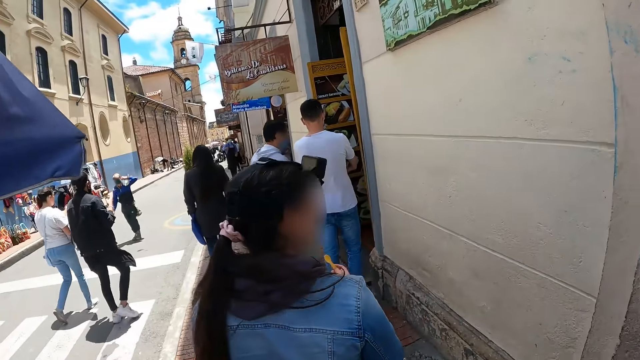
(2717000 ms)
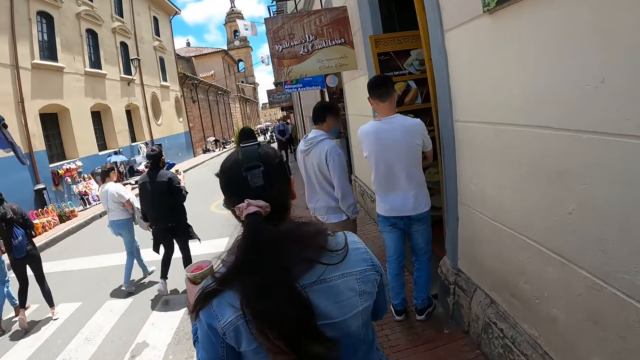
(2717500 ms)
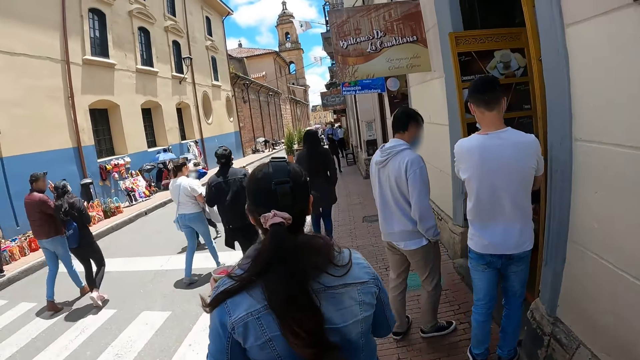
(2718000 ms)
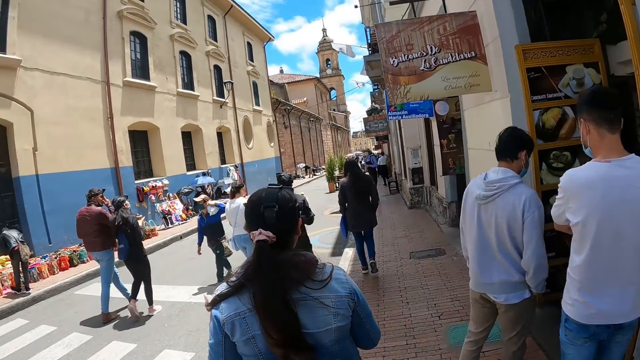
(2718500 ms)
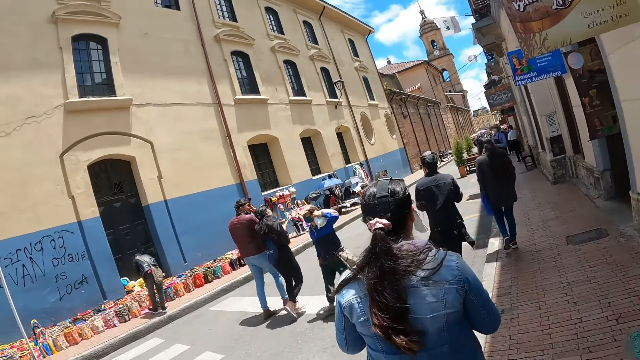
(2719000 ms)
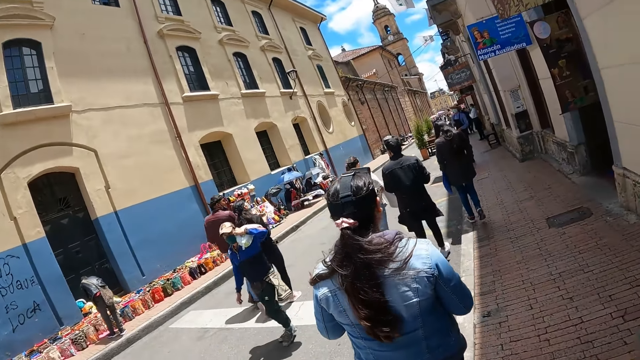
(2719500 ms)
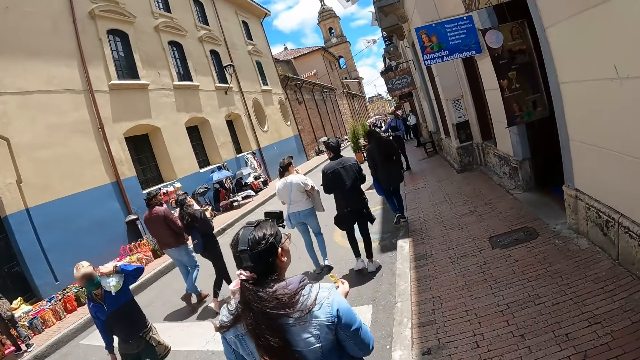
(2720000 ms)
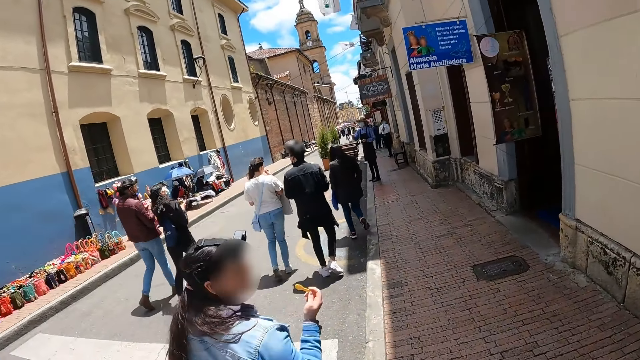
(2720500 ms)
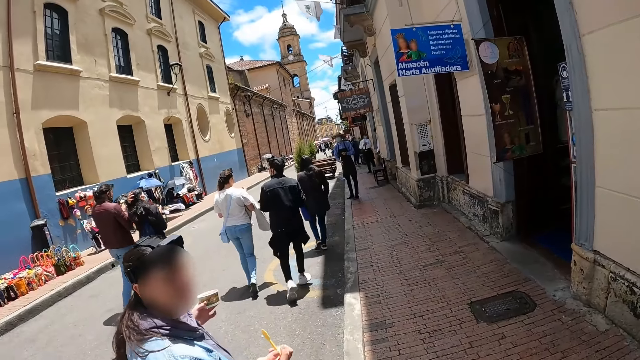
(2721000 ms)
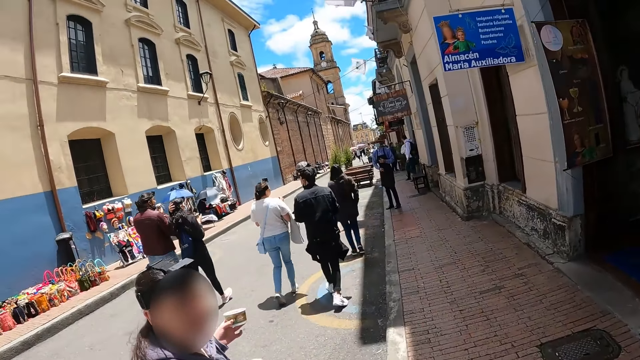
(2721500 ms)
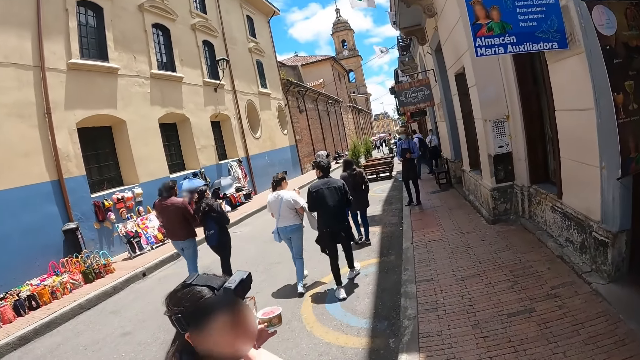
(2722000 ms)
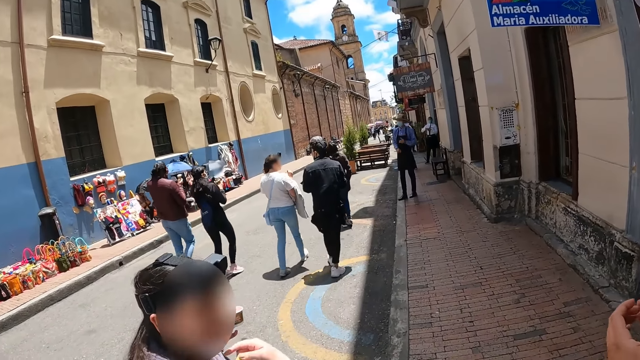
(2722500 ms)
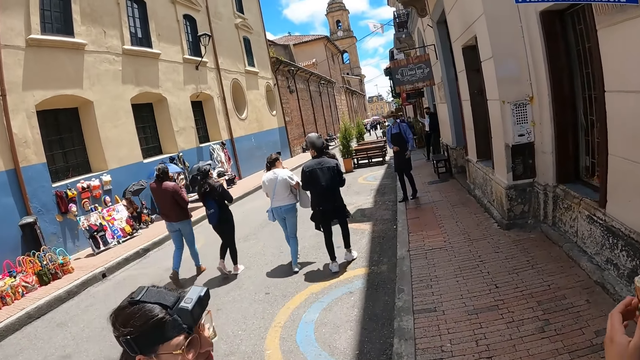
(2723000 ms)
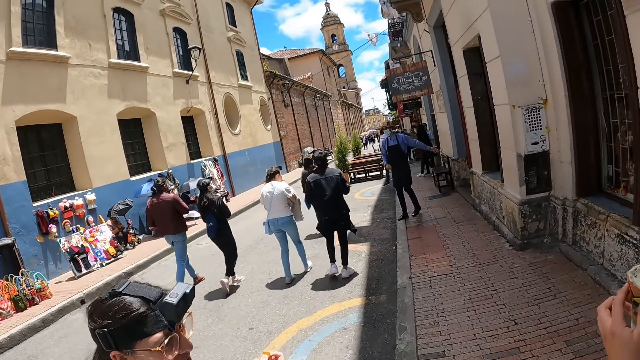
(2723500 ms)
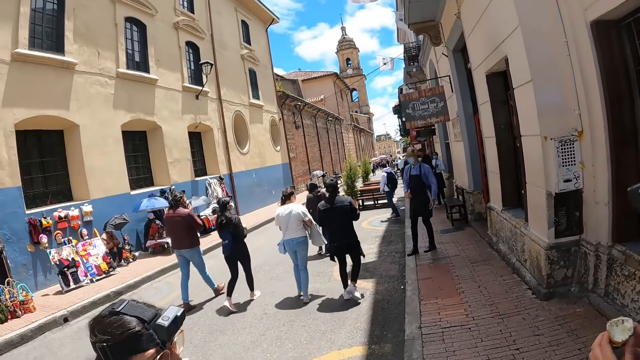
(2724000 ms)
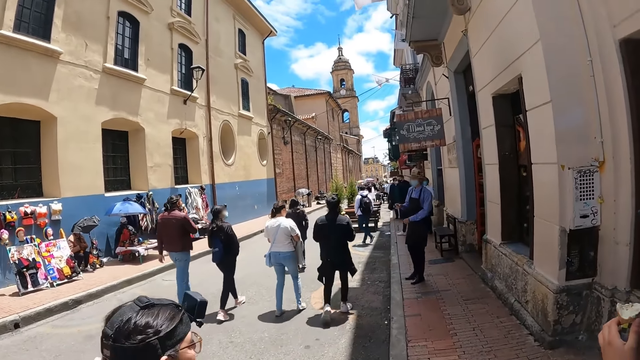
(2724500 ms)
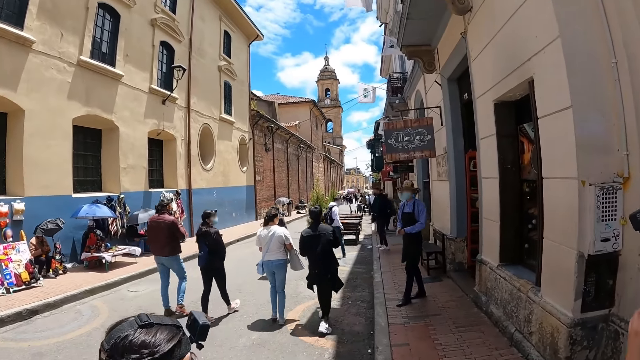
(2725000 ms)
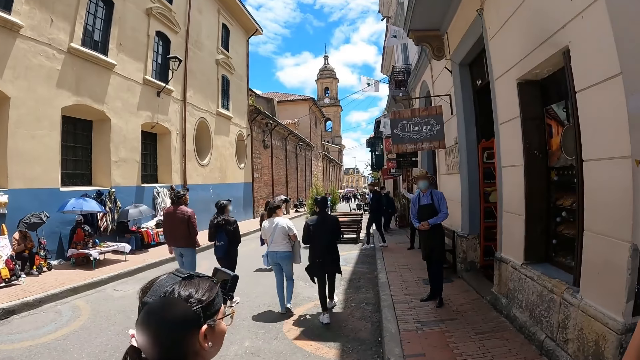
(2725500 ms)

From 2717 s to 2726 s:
The camera wearer walks along the street. A person interacts with the camera wearer.

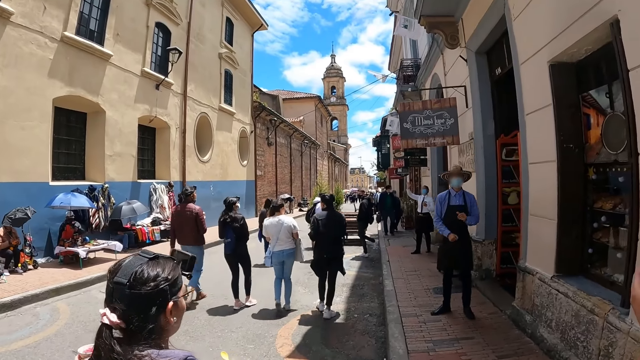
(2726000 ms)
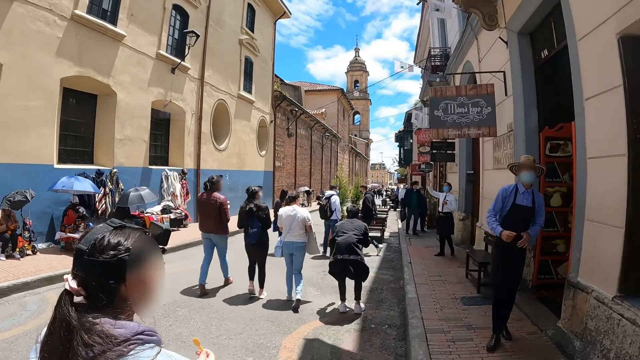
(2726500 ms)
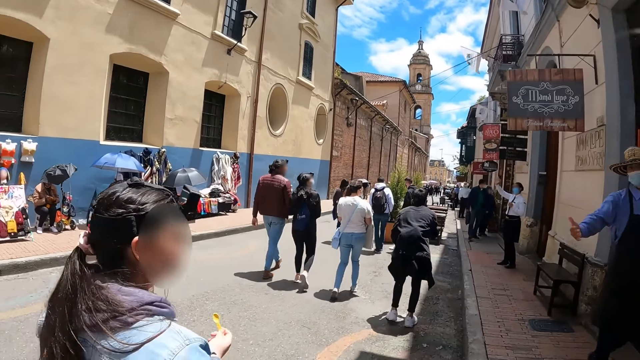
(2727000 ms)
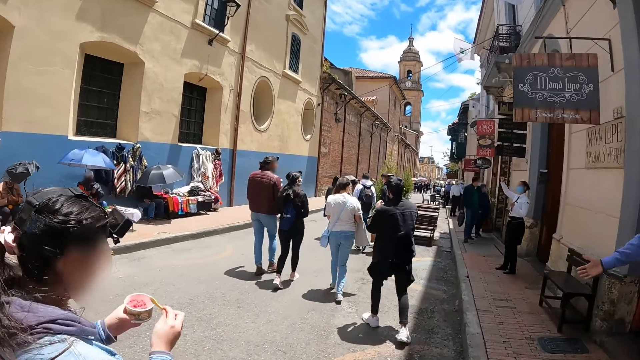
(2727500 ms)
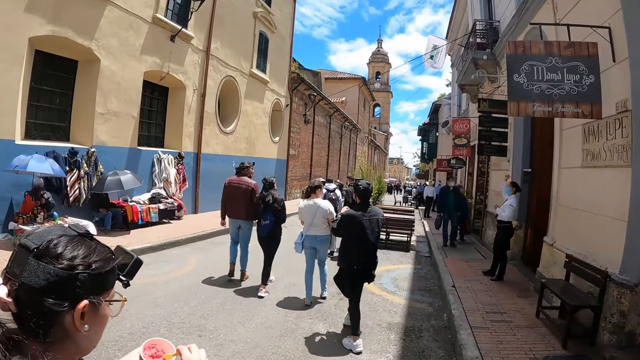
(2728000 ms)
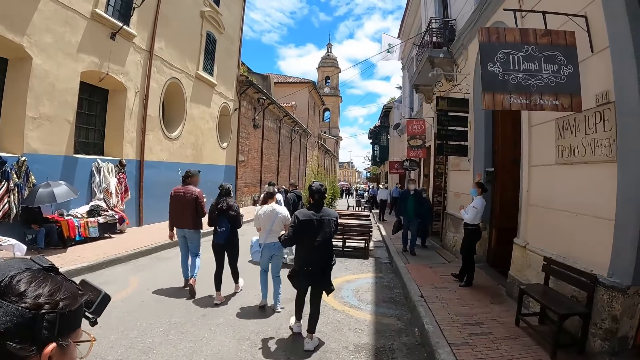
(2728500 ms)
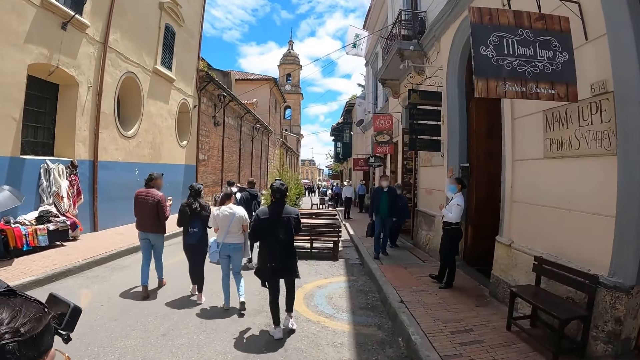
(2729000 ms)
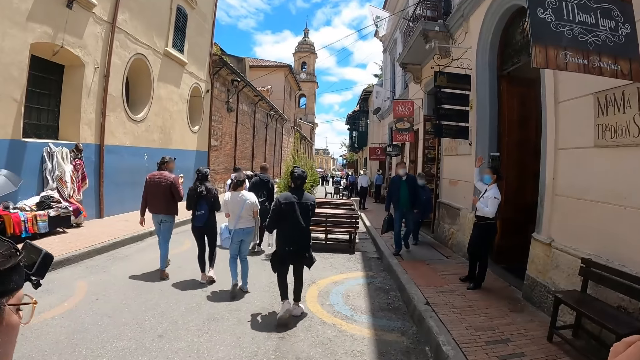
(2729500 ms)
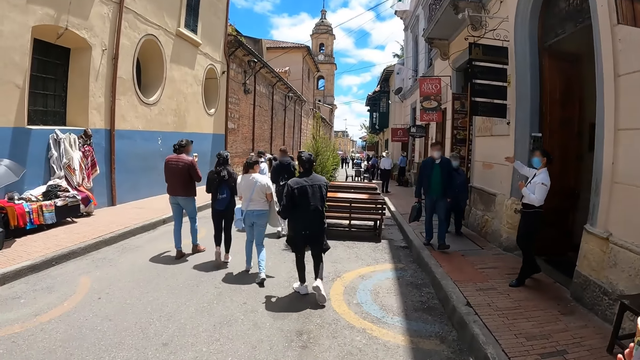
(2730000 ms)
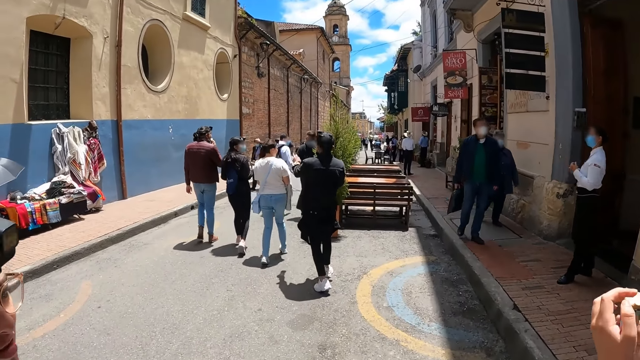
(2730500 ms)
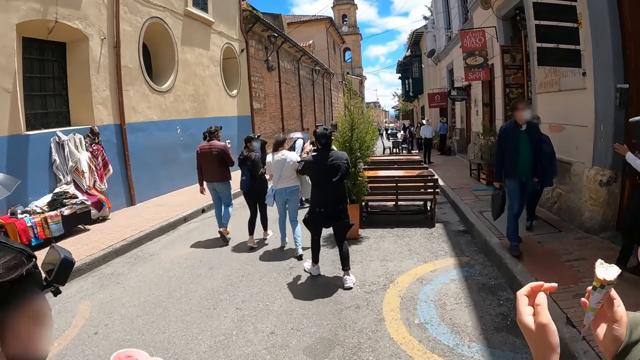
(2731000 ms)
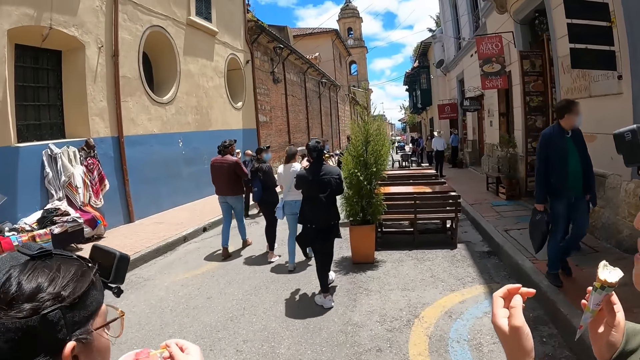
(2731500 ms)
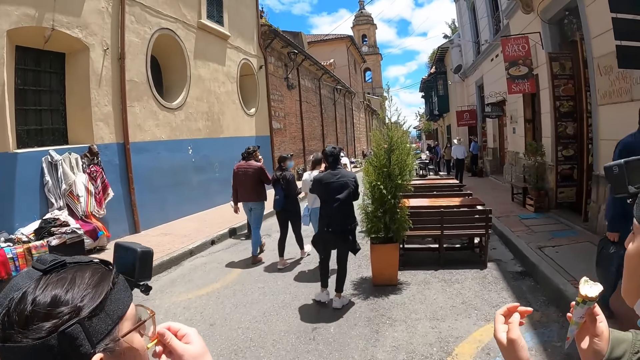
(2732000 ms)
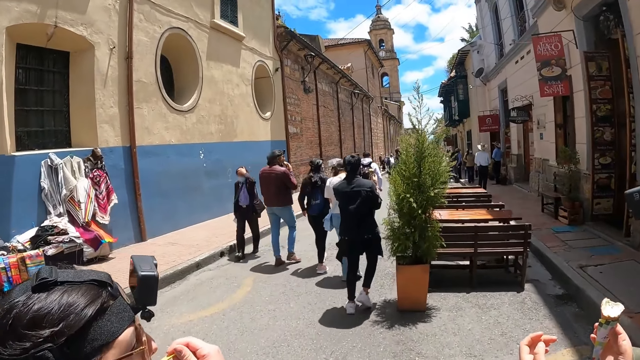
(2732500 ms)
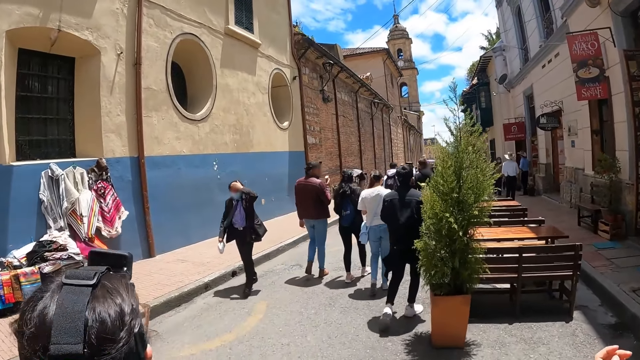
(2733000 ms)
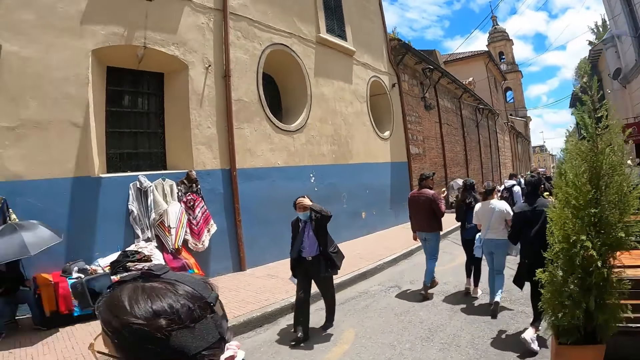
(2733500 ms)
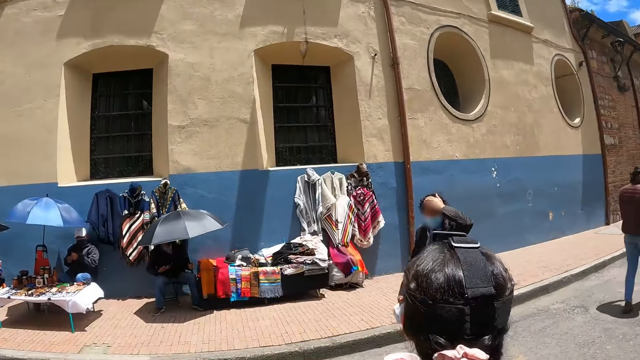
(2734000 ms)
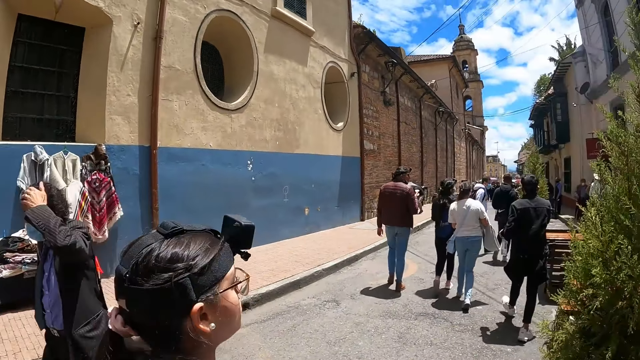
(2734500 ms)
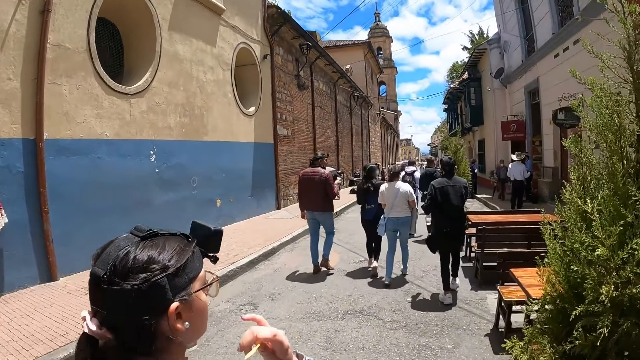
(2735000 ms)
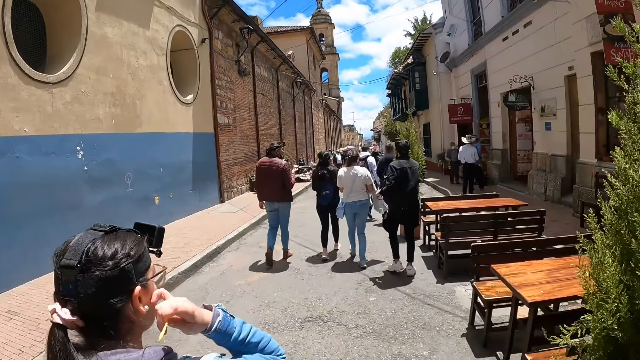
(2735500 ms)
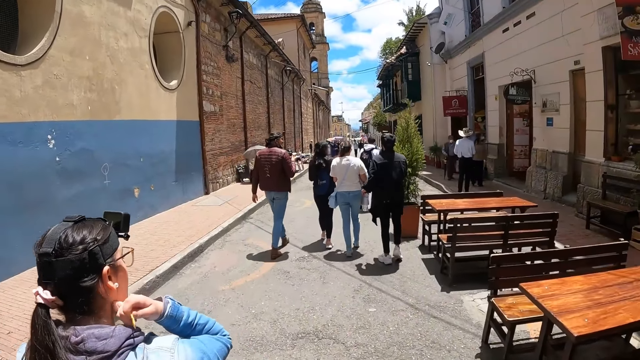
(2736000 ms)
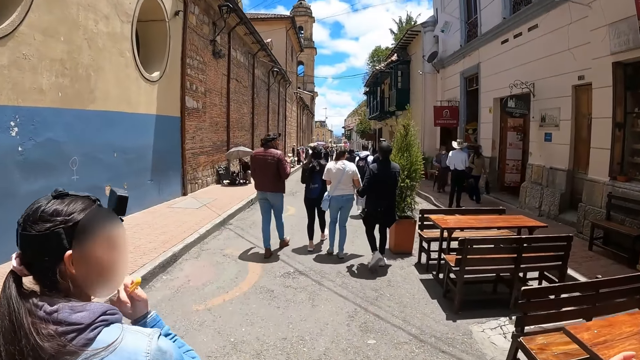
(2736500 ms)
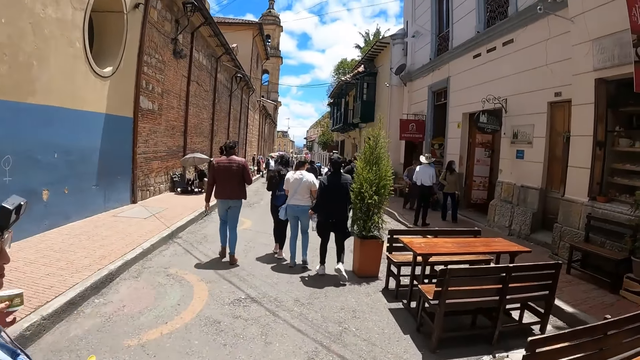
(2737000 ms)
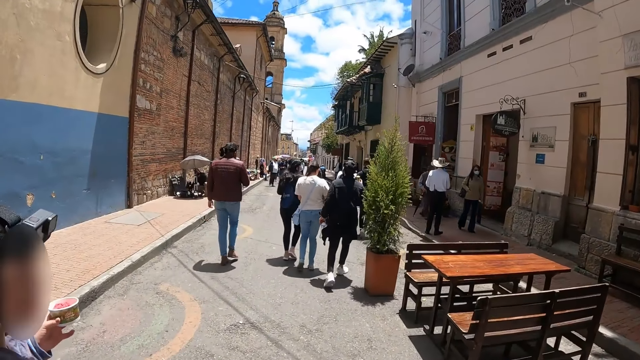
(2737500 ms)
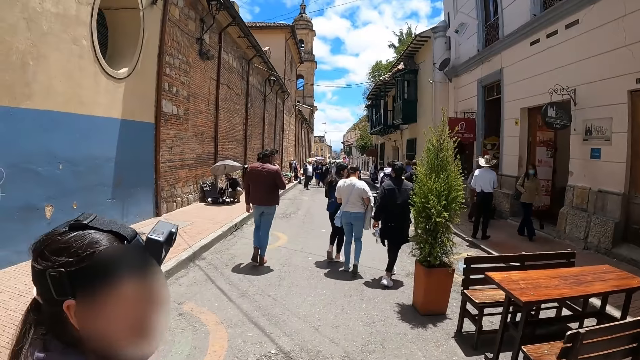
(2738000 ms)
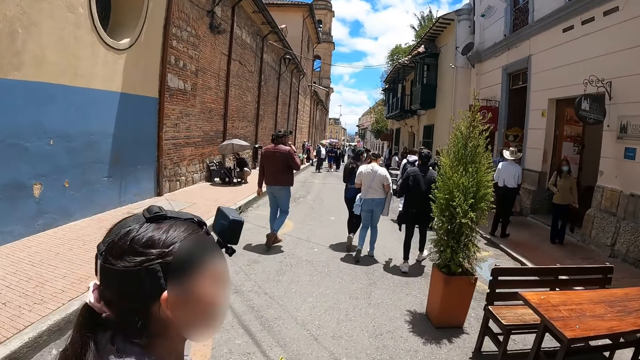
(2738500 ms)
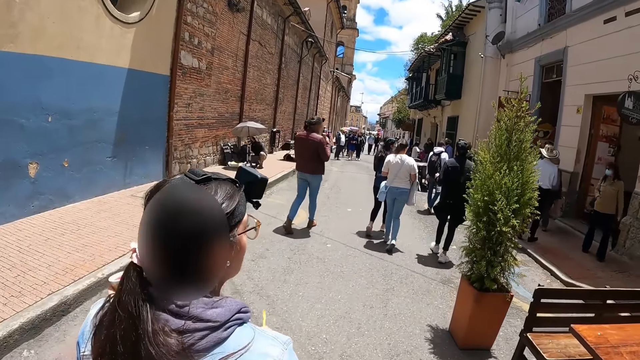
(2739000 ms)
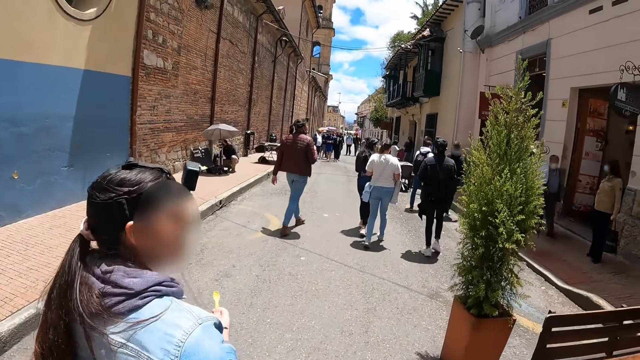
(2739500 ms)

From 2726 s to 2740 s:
A person scoops the ice cream. The person eats the ice cream. The camera wearer looks around. They walk along the street. The person touches the face and looks aside.
